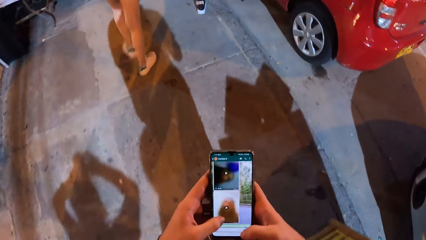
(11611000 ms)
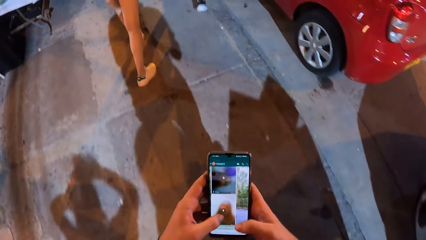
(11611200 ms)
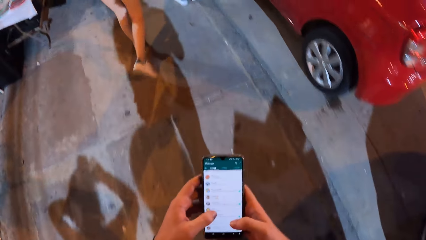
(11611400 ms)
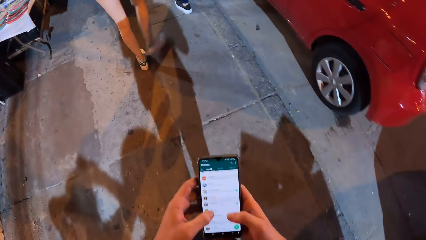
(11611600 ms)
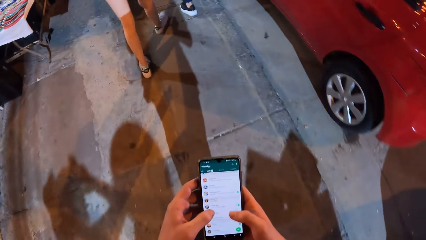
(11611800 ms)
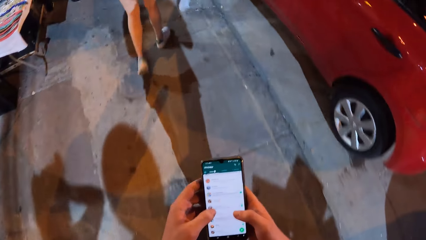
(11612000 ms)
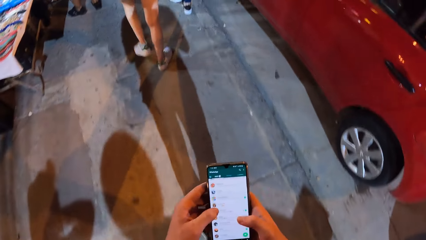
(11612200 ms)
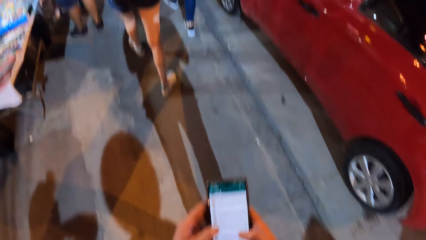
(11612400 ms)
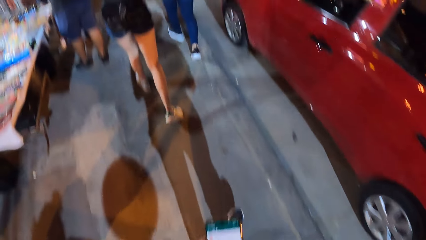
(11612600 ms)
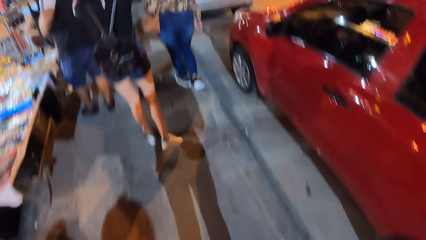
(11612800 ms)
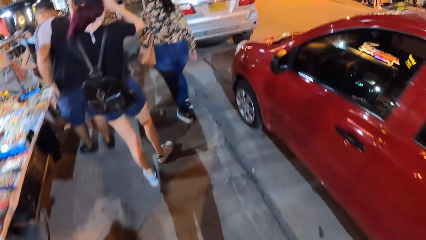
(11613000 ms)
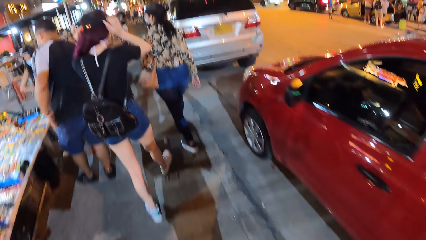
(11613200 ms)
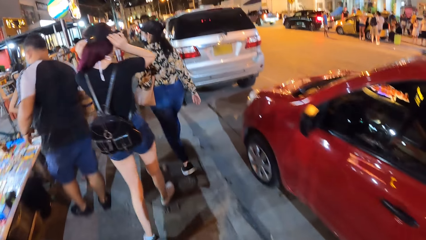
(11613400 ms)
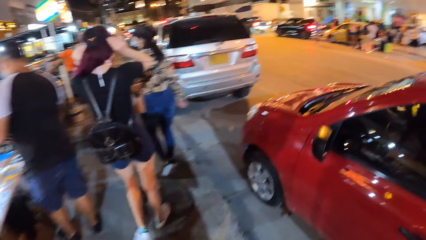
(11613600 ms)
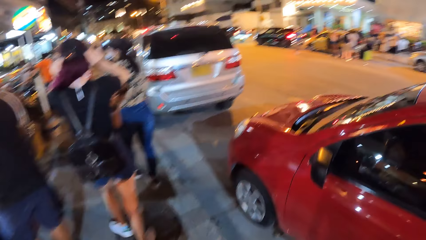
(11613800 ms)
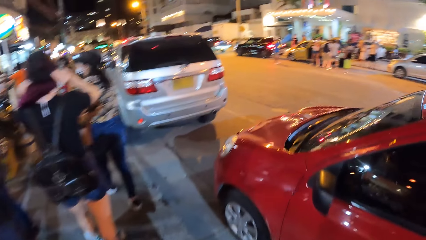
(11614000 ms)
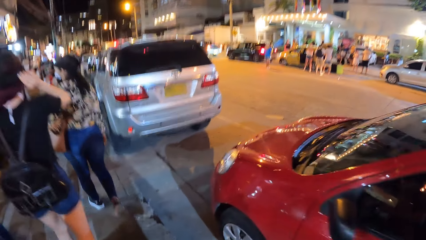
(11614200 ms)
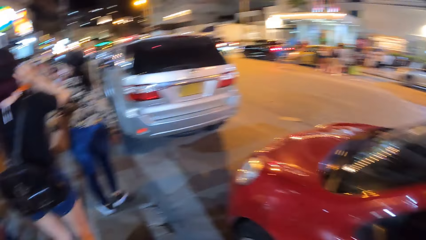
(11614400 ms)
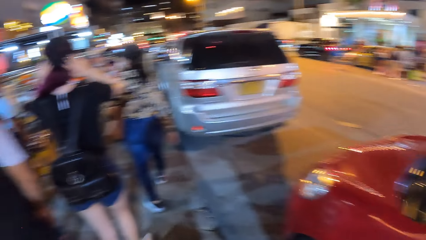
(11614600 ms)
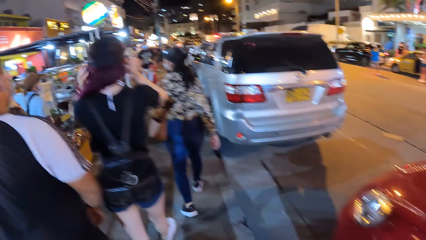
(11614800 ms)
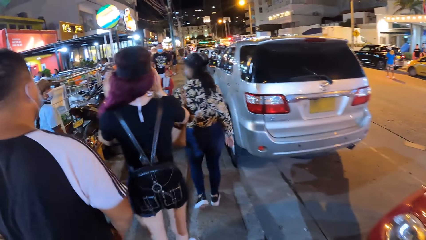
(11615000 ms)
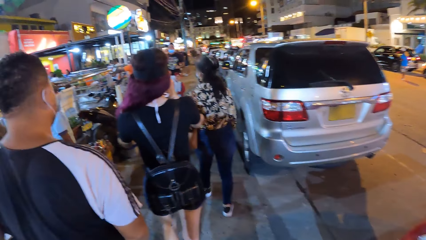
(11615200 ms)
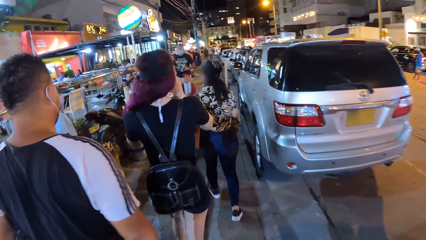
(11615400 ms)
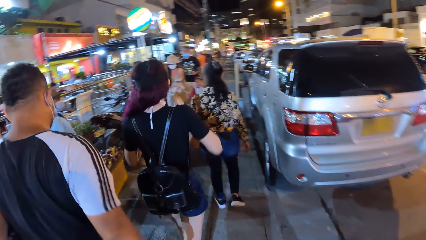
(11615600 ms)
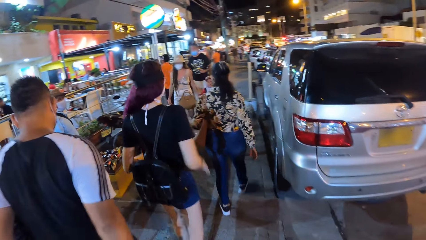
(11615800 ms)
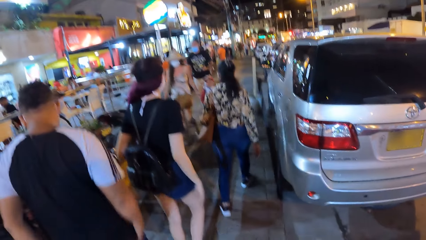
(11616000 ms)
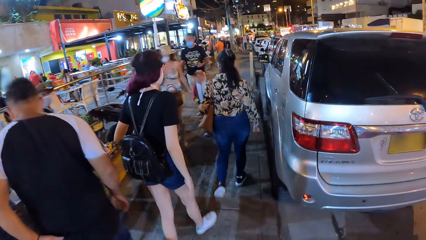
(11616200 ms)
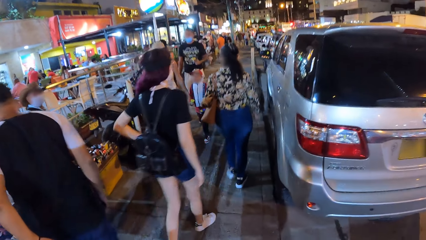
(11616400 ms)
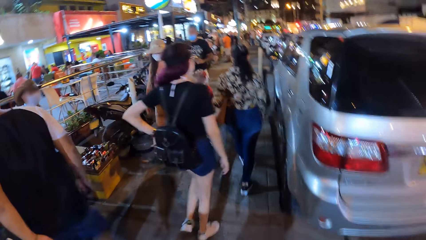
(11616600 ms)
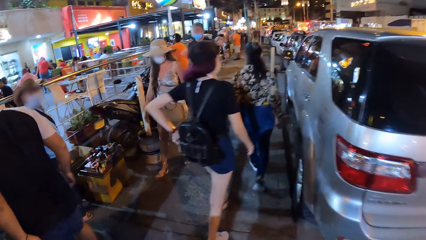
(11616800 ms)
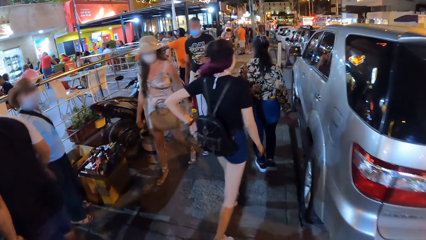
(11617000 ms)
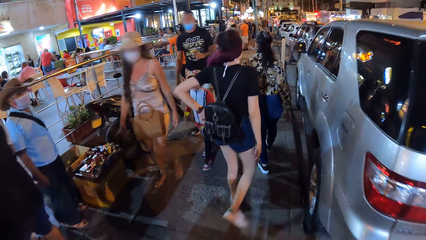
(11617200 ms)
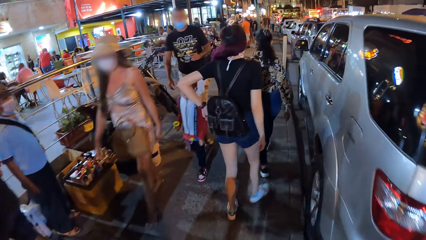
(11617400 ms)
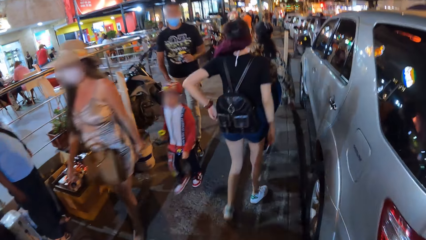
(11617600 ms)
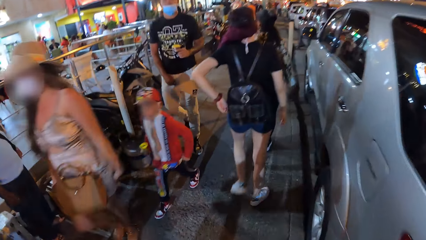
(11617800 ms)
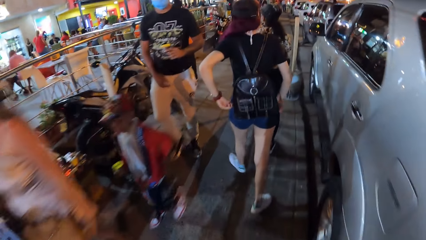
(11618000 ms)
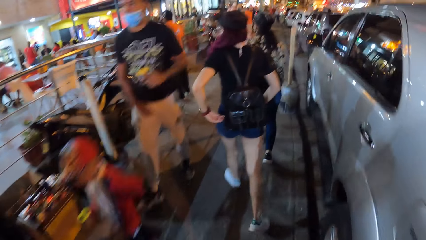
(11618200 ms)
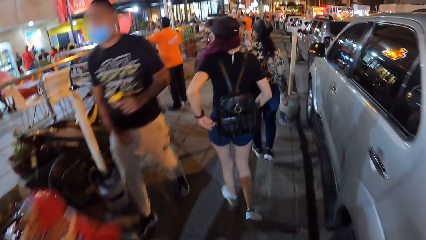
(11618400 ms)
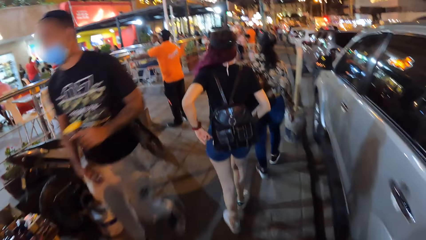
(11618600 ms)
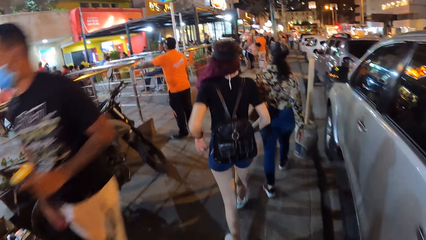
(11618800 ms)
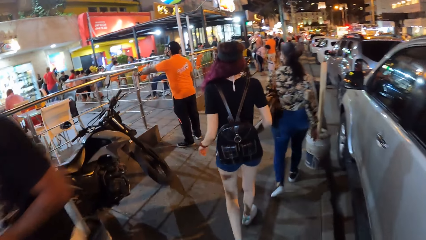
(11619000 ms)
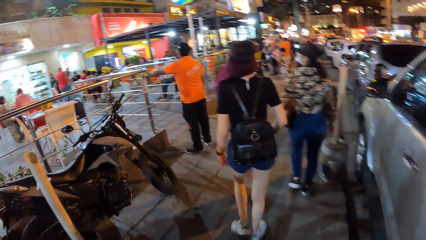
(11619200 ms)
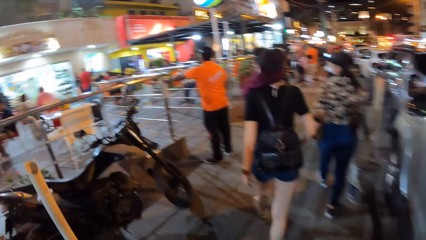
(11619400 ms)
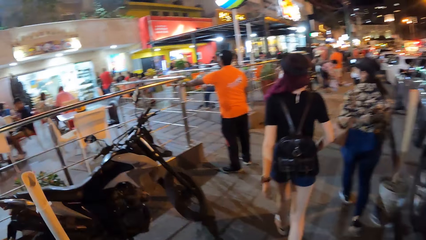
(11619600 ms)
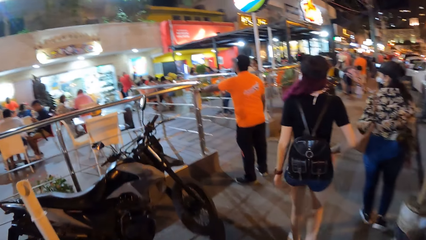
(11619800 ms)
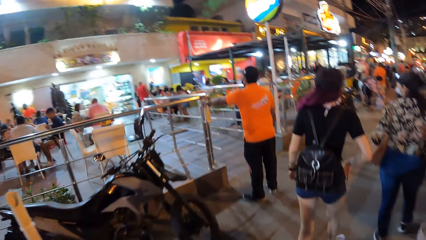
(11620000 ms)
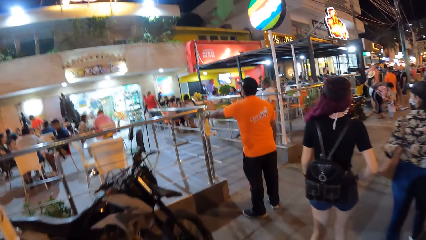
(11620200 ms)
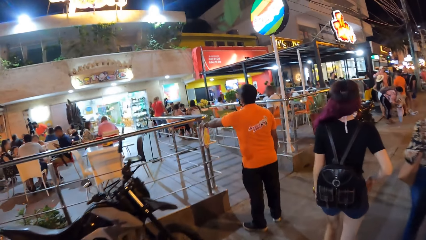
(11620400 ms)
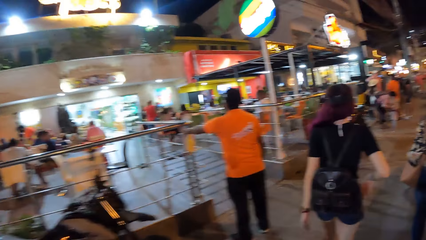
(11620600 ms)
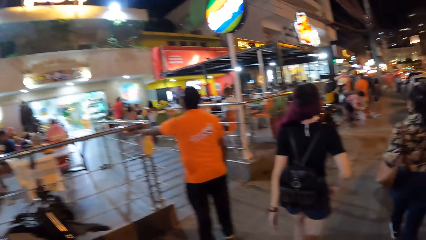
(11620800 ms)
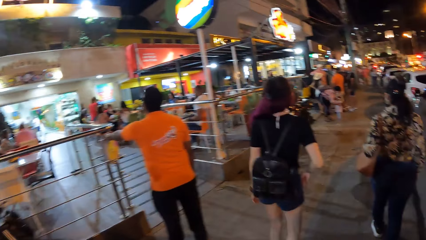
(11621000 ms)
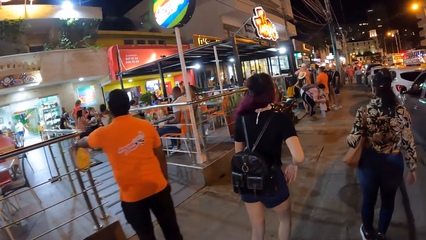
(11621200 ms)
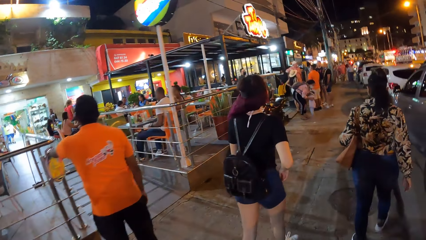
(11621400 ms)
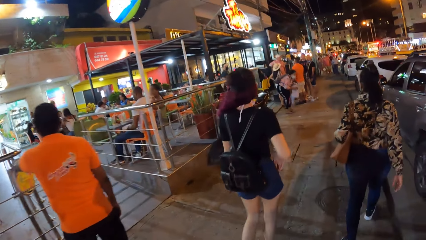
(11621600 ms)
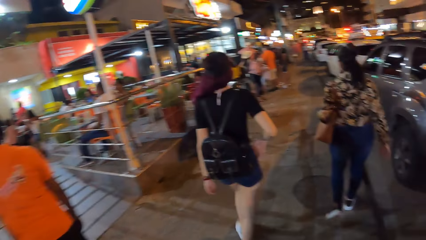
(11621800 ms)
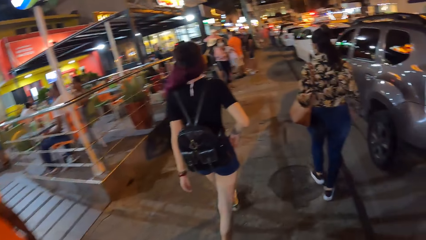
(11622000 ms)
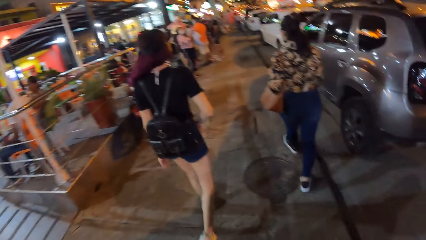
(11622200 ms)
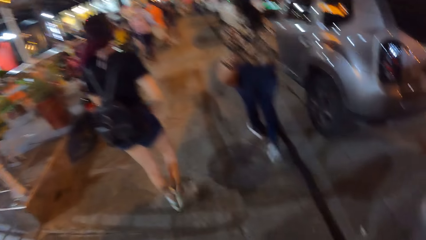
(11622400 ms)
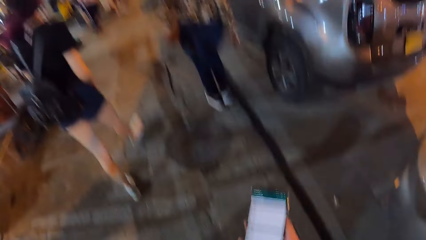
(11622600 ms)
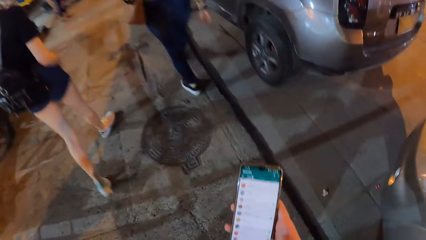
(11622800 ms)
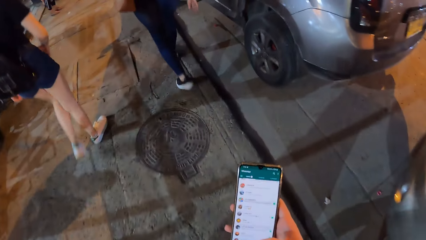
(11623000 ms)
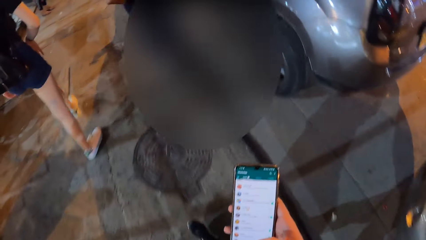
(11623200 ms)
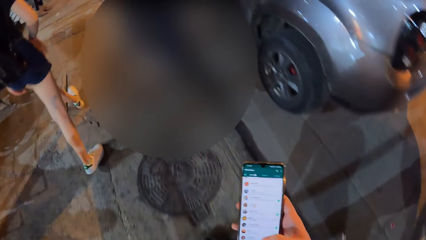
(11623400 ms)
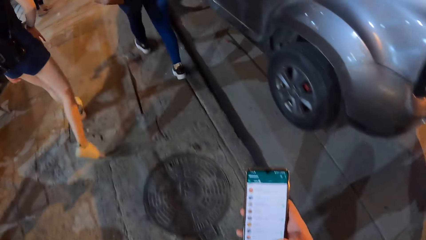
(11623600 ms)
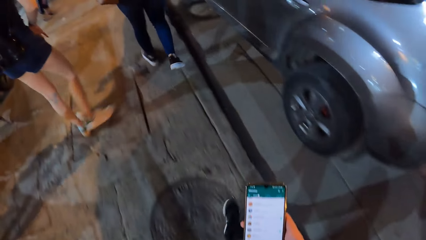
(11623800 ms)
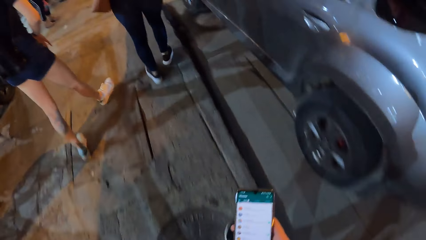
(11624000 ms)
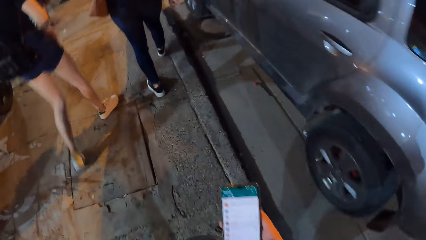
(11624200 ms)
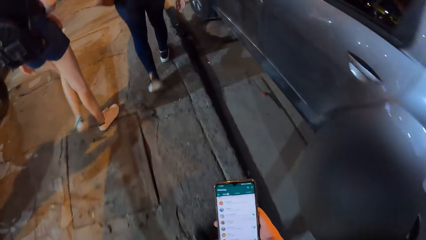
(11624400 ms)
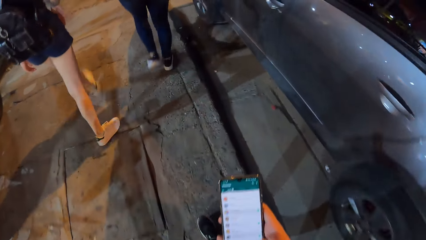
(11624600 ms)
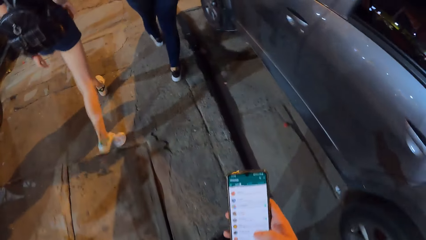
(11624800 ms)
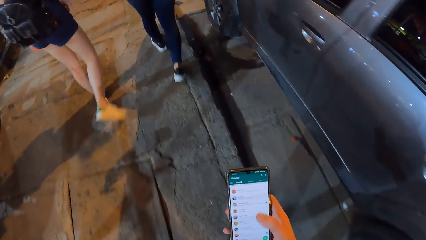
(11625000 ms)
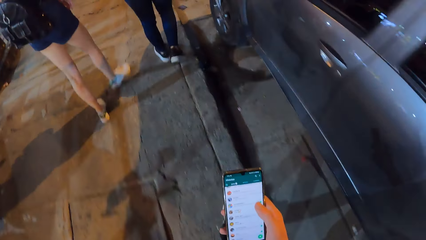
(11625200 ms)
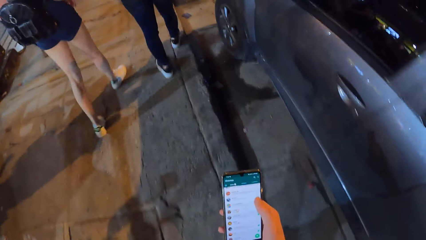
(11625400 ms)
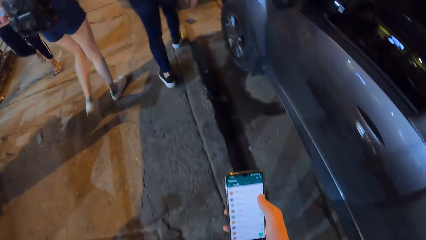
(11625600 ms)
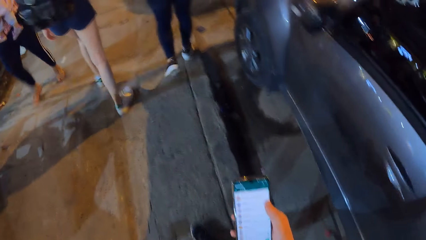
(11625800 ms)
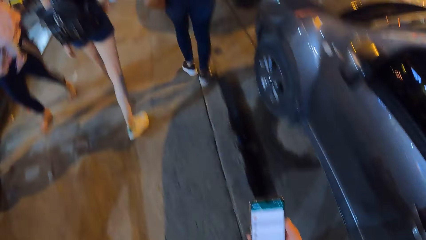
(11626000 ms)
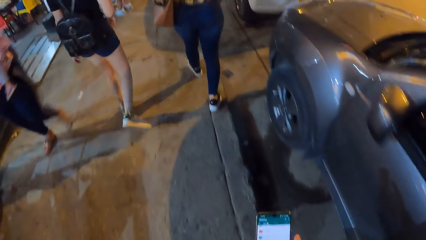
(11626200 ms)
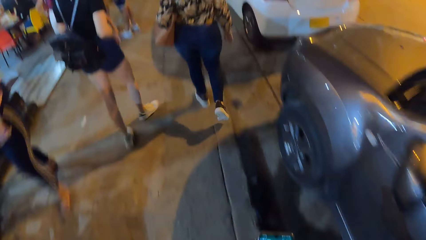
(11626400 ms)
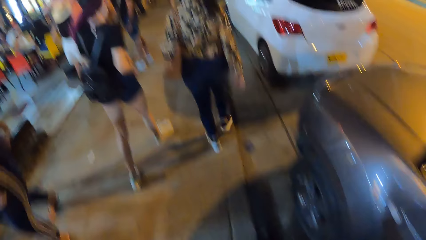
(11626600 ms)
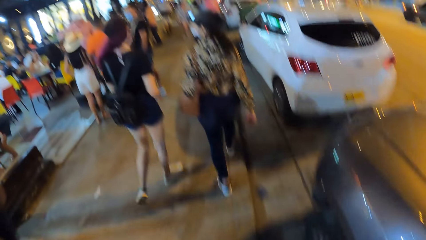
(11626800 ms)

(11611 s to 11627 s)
A woman adjusts the head strap camera mount on her head with both hands. The woman touches the zipper of the backpack on her back with her left hand. The woman touches her shorts with her right hand.
